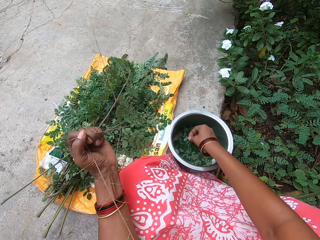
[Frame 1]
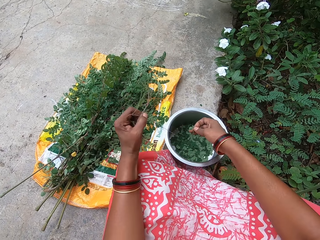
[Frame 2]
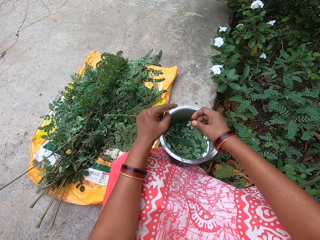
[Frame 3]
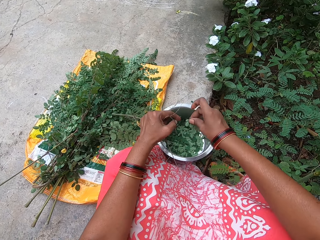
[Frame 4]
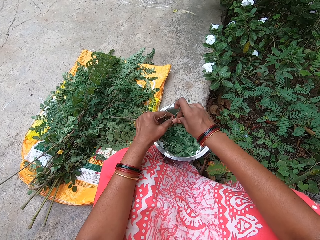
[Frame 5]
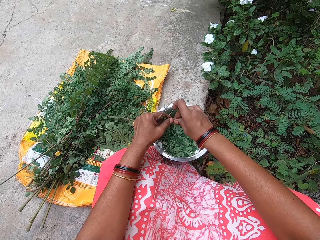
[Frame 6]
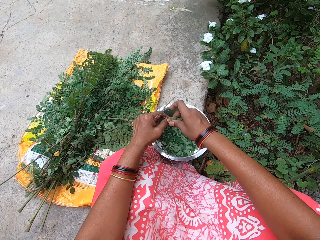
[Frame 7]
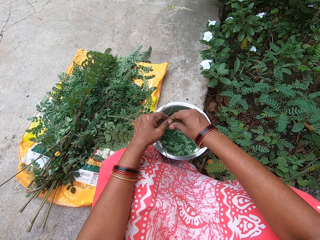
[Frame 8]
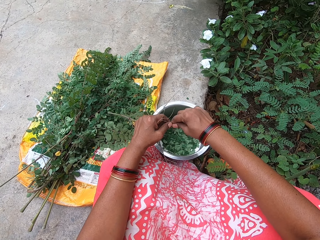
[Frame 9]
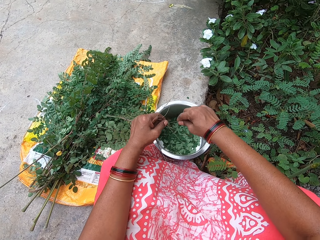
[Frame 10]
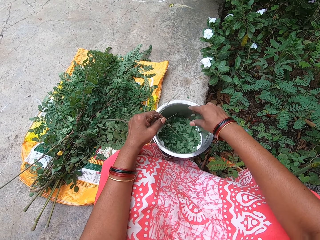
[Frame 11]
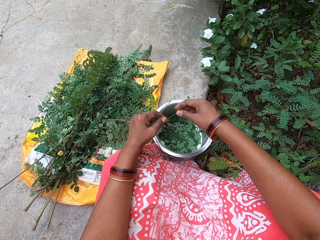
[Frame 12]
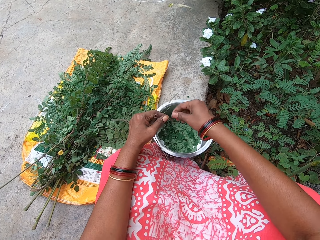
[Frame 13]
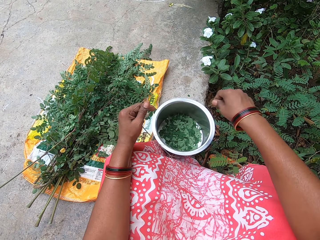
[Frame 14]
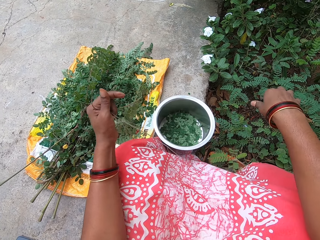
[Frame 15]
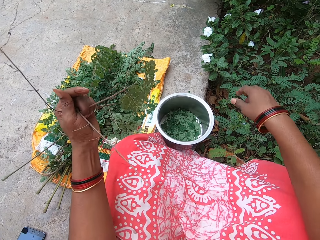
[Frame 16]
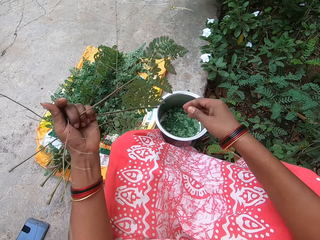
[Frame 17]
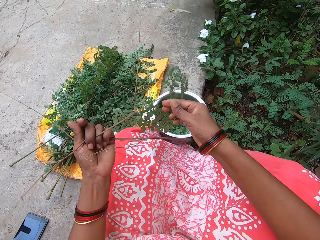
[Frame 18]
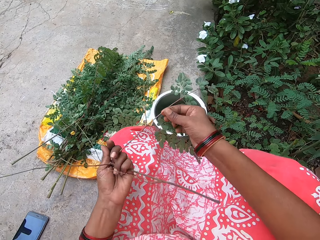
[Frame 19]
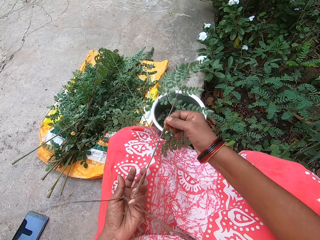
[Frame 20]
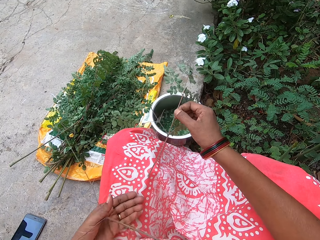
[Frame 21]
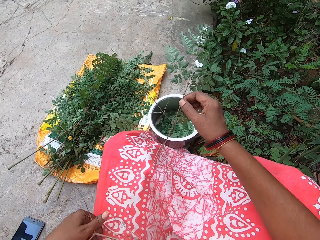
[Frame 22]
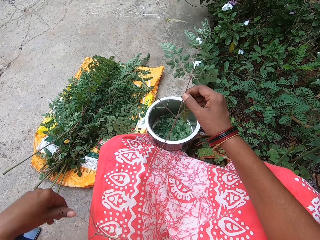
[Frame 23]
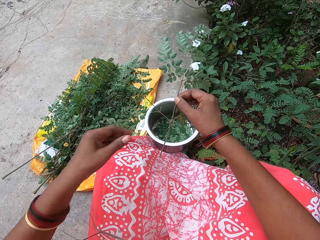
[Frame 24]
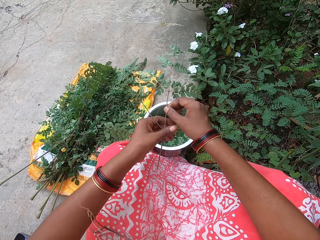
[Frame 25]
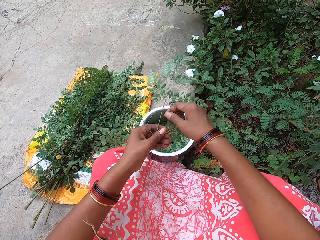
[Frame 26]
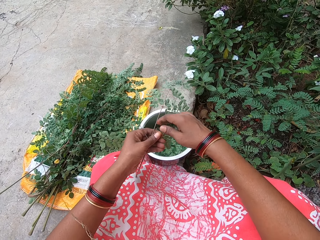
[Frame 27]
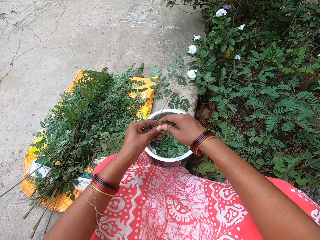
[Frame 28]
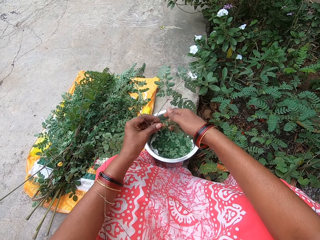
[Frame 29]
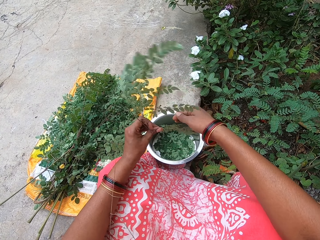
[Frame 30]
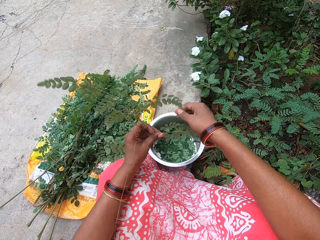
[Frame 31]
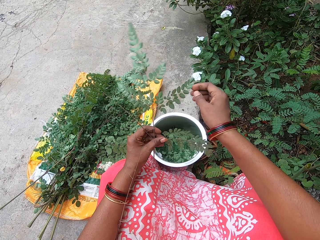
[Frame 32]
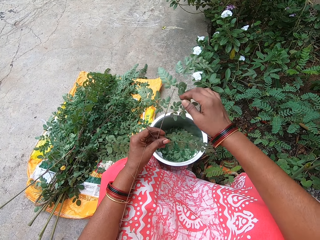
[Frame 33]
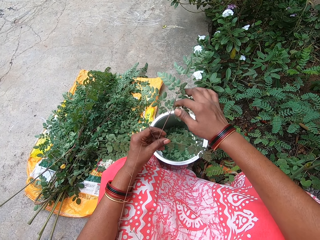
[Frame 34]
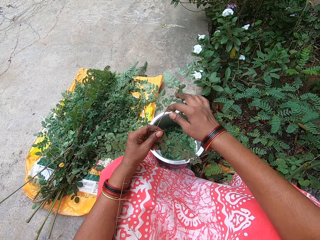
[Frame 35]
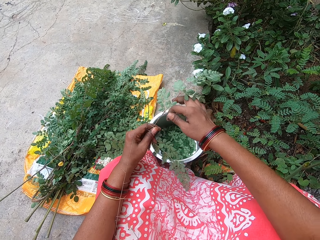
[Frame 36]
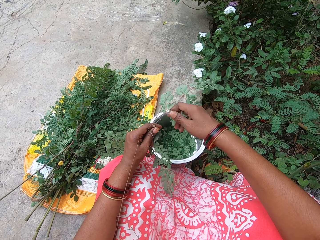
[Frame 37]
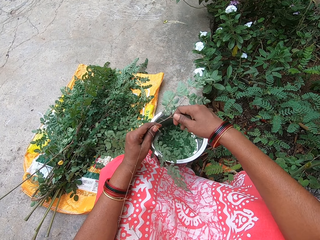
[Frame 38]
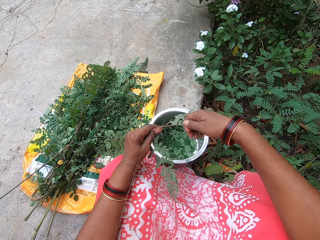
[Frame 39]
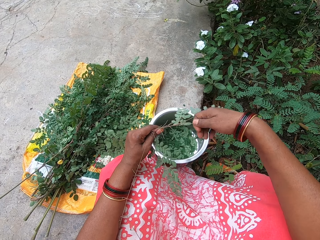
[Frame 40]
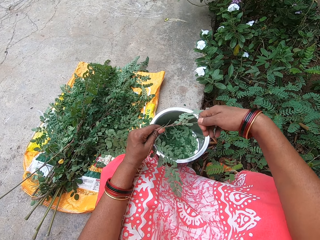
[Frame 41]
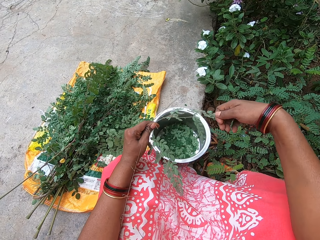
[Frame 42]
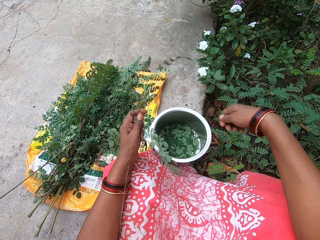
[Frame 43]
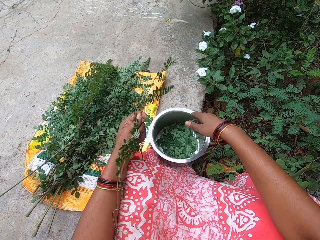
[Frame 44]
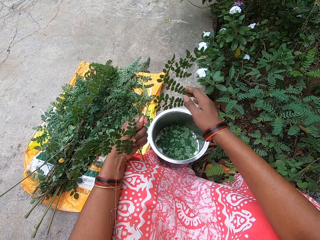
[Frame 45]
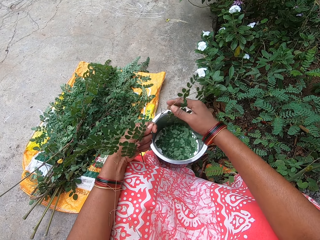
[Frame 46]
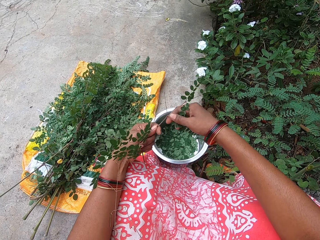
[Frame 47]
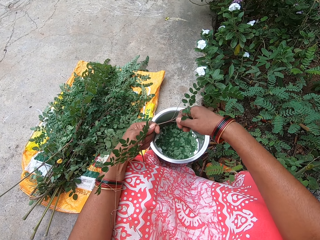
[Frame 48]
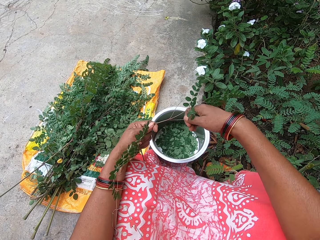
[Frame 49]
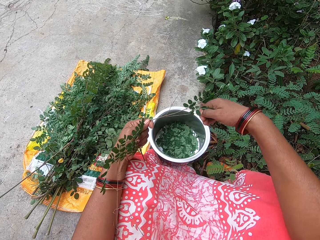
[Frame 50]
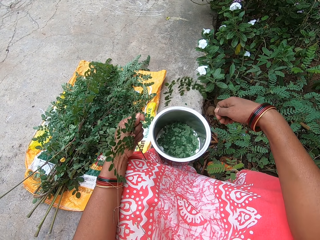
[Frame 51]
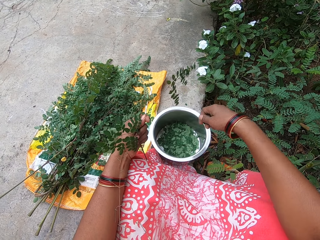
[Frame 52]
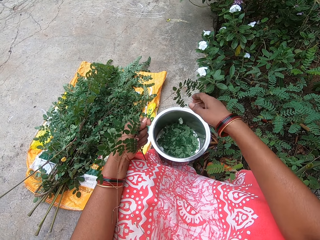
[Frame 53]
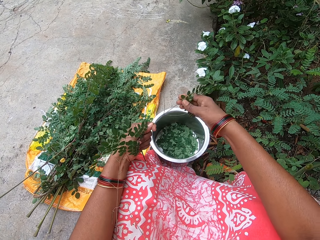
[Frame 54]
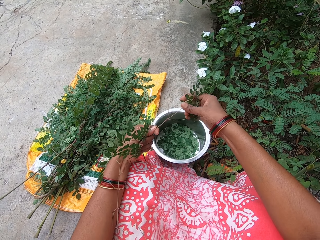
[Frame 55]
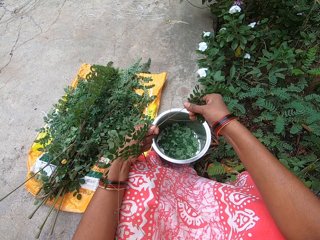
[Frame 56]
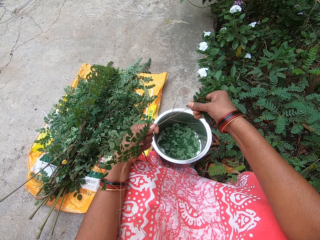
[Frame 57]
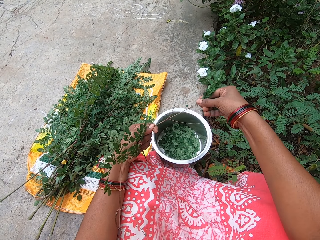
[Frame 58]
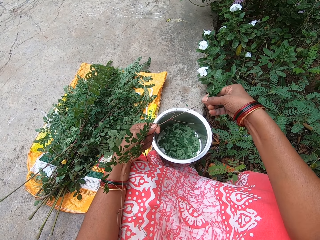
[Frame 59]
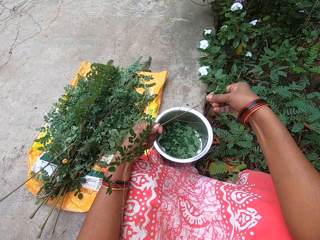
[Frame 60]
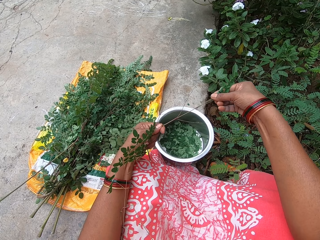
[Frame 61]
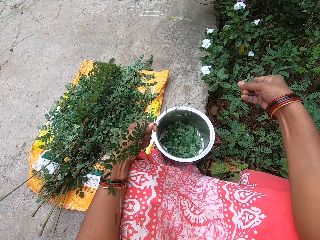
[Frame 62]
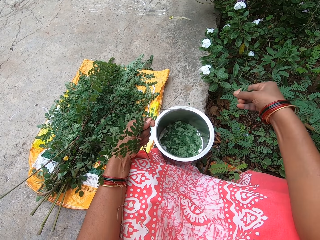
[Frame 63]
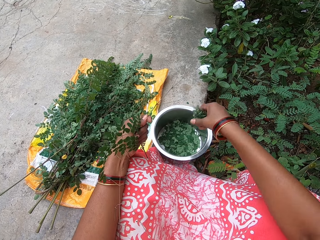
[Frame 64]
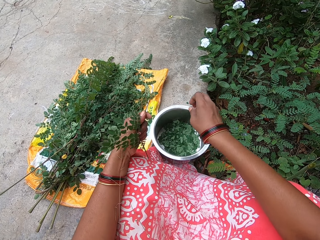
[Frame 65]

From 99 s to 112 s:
The camera wearer takes a plant stem from the bowl on the ground with her right hand. She holds the plant stem with both hands. She plucks the leaves from the plant stem in her left hand with her right hand. She passes the plant stem from her left hand to her right hand. She throws the plant stem on the ground with her left hand. She holds the plant stem with both hands. She drops the plant stem on her lap with her right hand. She holds the plant stem with both hands. She holds the leaves on the plant stem in her left hand with her right hand. She plucks the leaves from the plant stem in her left hand with her right hand. She puts the leaves in her right hand in the bowl on the ground. She plucks the leaves from the plant stem in her left hand with her right hand. She puts the leaves in her right hand in the bowl on the ground. She plucks the leaves from the plant stem in her left hand with her right hand.

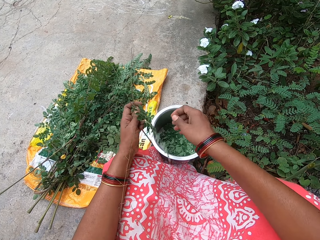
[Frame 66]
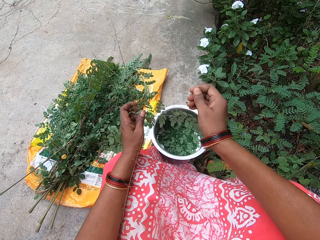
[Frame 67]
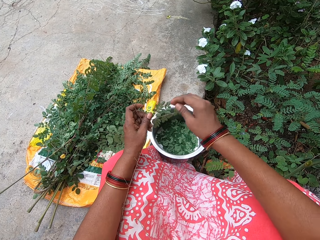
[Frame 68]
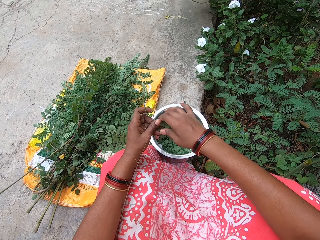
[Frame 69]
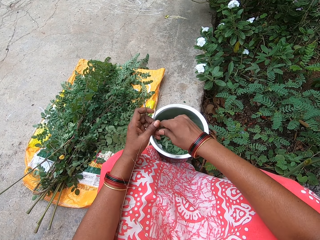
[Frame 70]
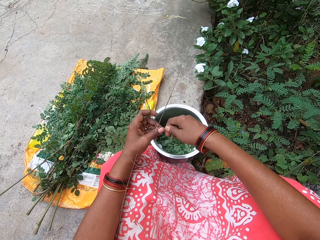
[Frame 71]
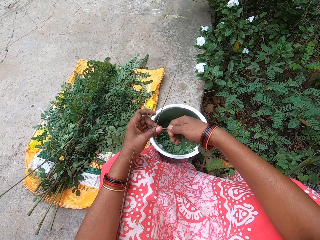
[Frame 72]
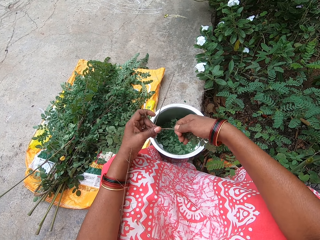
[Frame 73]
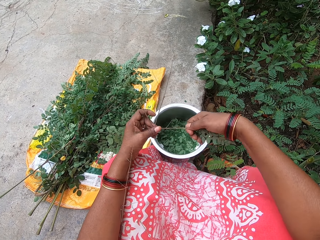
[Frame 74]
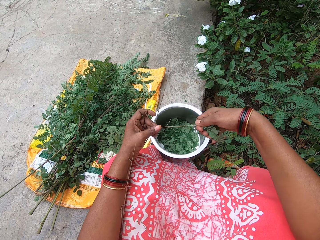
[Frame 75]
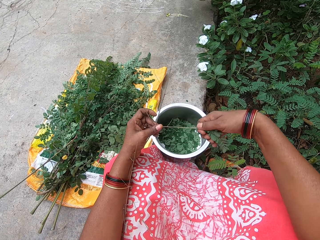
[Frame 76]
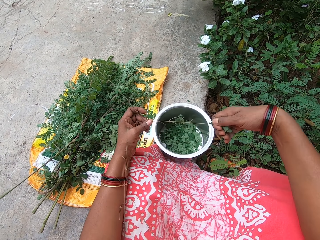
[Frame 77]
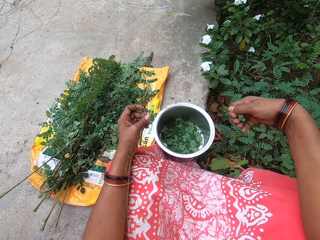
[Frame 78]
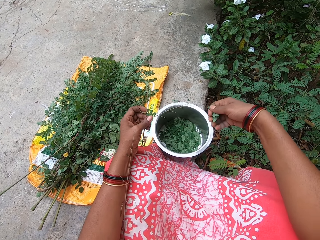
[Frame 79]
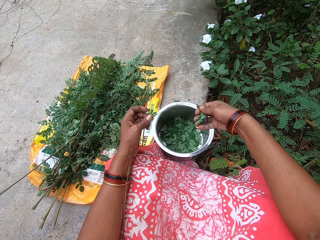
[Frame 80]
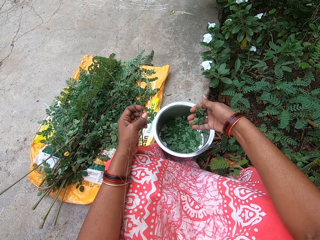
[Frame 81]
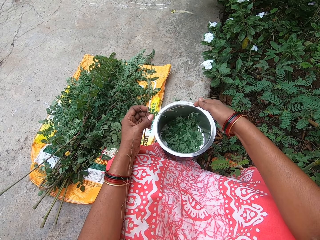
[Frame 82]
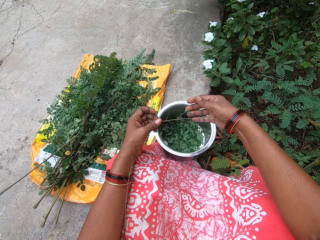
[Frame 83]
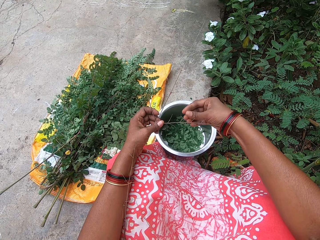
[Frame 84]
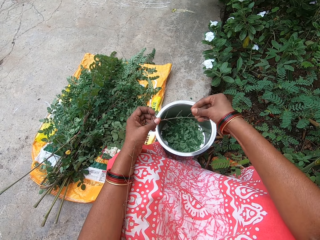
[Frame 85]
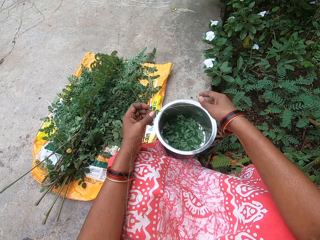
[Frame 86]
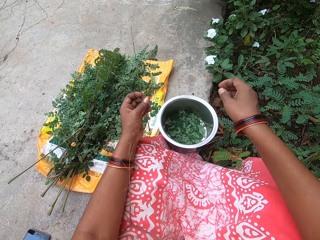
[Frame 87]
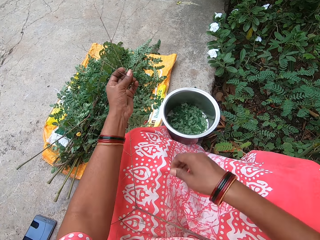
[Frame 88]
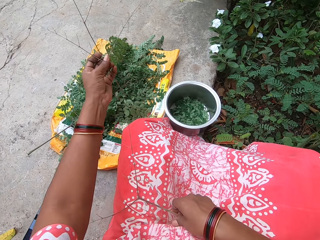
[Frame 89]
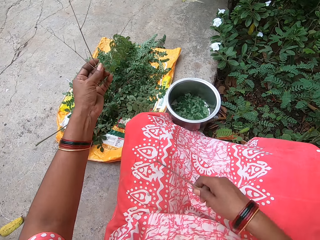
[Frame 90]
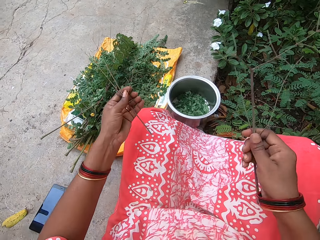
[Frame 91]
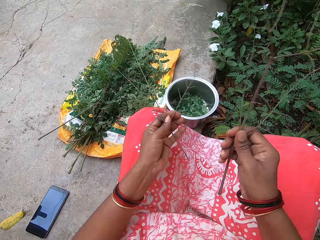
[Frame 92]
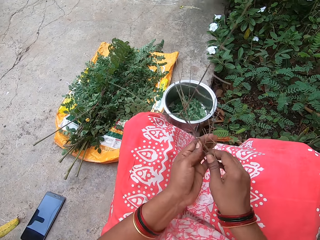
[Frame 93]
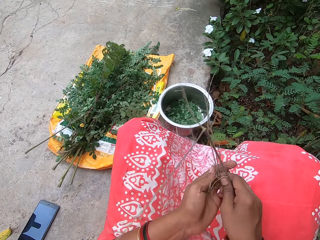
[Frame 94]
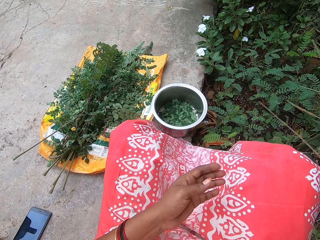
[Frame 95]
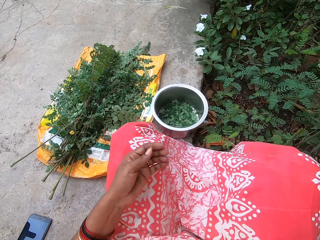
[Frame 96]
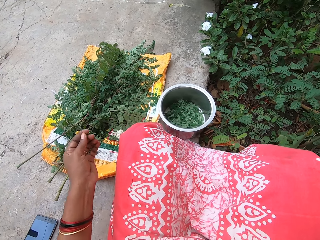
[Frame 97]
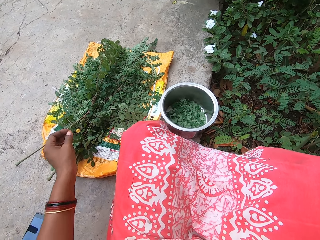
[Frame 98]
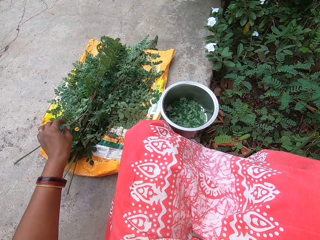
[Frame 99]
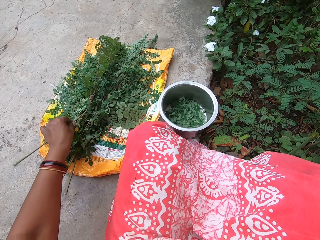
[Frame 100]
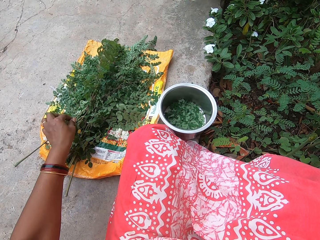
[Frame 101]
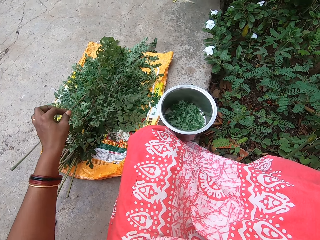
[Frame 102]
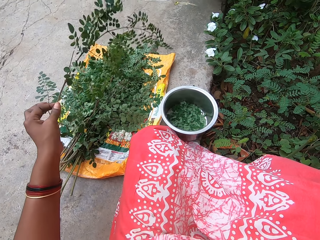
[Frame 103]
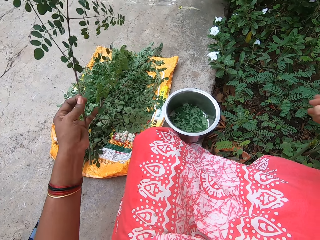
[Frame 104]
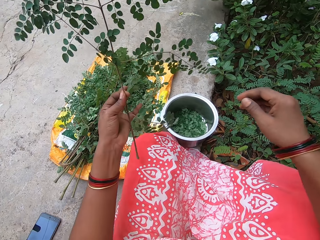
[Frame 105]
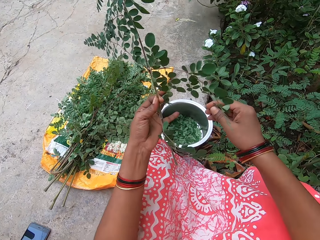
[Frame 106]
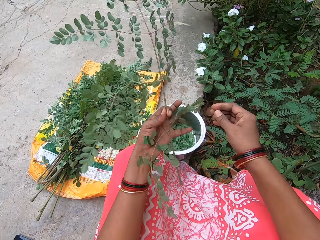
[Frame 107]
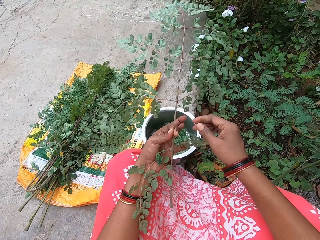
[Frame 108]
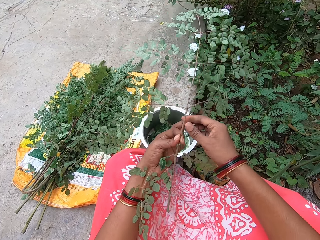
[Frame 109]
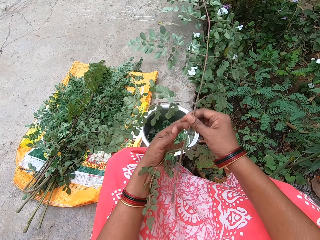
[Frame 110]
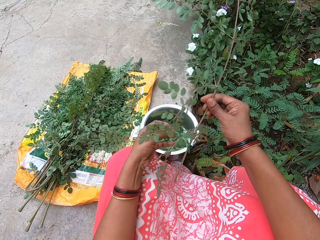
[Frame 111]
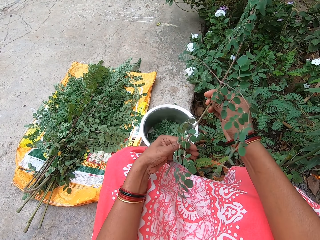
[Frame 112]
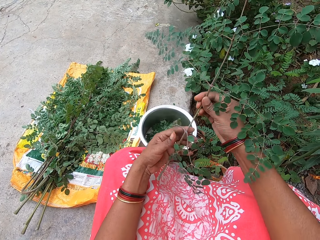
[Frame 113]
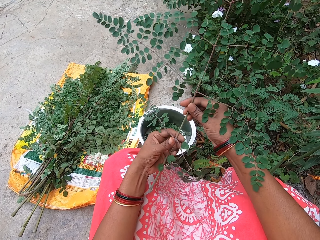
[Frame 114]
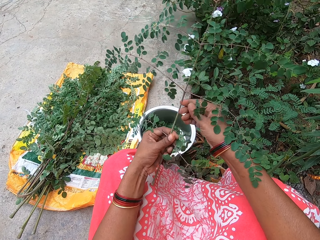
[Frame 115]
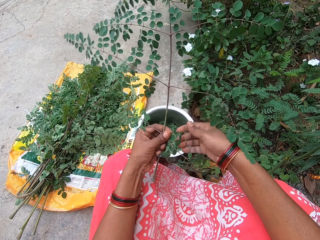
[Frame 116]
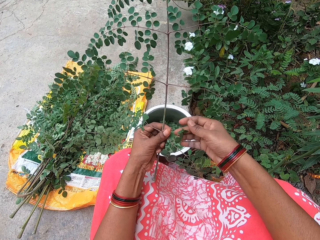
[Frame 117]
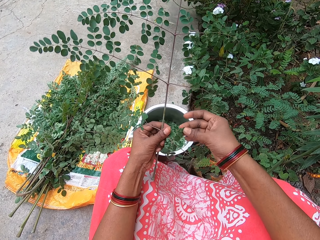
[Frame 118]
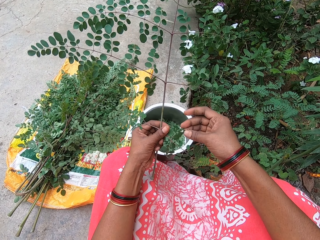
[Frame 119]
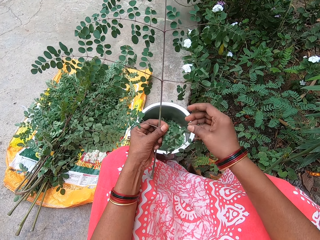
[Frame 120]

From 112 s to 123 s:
The camera wearer puts the leaves in her right hand in the bowl on the ground. She plucks the leaves from the plant stem in her left hand with her right hand. She puts the leaves in her right hand in the bowl on the ground. She plucks the leaves from the plant stem in her left hand with her right hand. She puts the leaf in her right hand in the bowl on the ground. She picks the plant stem from her lap with her right hand. She passes the plant stem from her left hand to her right hand. She drops the plant stems on the ground with her right hand. She picks a plant stem from the ground with her left hand. She holds the plant stem with both hands.
